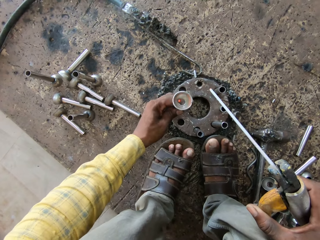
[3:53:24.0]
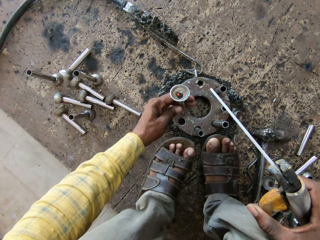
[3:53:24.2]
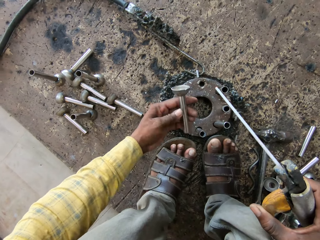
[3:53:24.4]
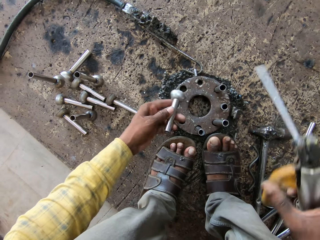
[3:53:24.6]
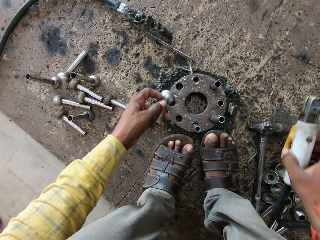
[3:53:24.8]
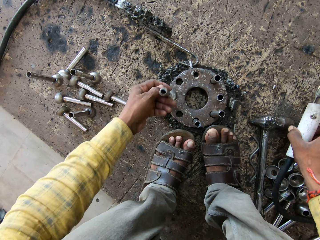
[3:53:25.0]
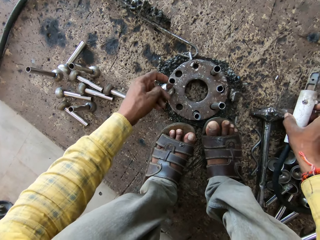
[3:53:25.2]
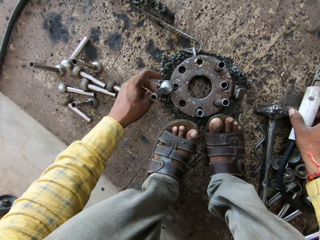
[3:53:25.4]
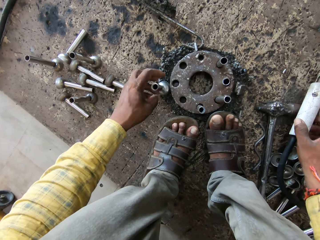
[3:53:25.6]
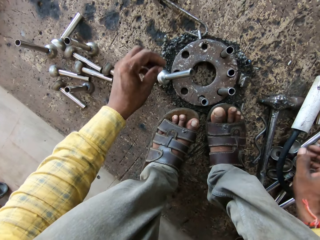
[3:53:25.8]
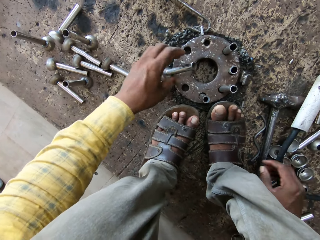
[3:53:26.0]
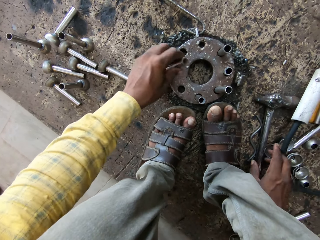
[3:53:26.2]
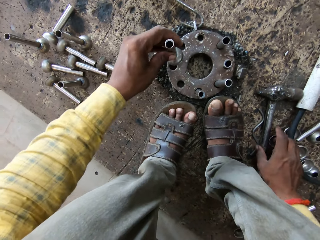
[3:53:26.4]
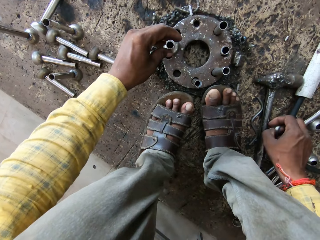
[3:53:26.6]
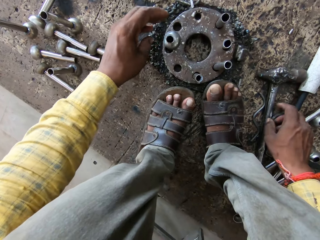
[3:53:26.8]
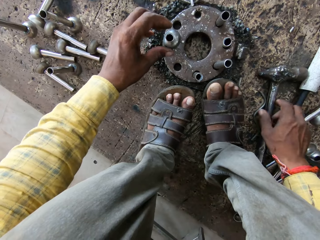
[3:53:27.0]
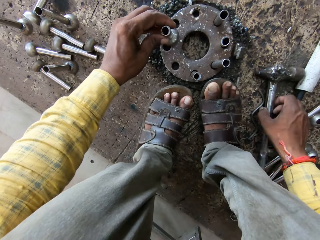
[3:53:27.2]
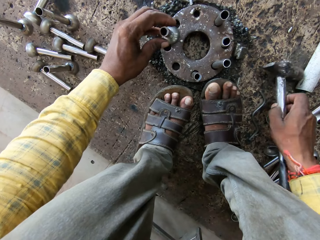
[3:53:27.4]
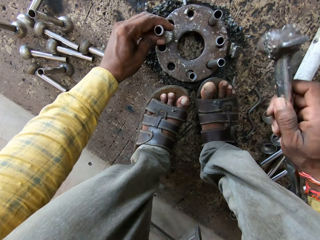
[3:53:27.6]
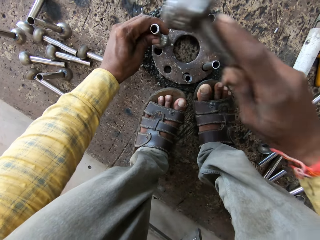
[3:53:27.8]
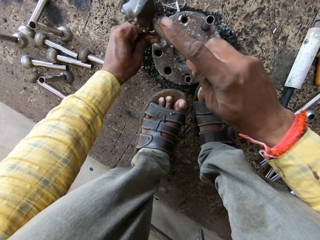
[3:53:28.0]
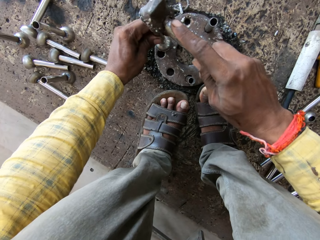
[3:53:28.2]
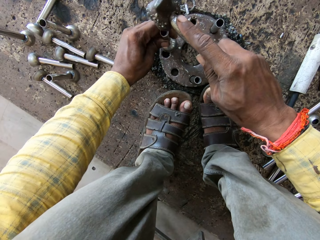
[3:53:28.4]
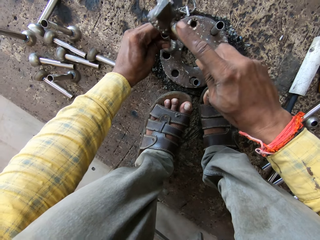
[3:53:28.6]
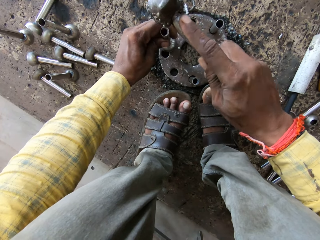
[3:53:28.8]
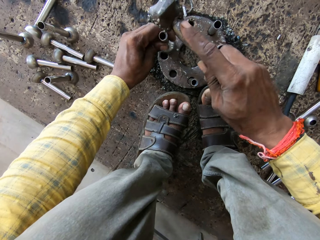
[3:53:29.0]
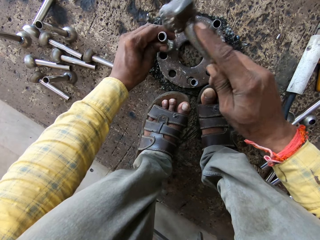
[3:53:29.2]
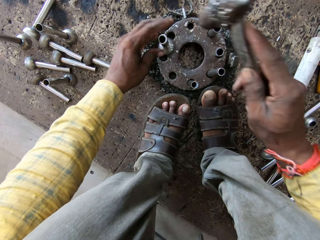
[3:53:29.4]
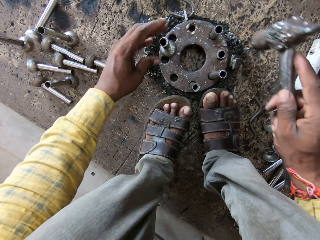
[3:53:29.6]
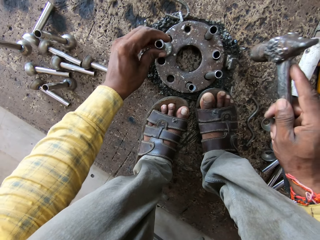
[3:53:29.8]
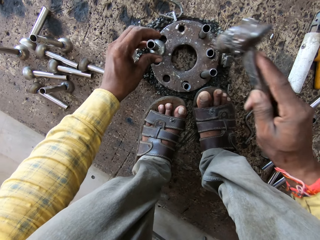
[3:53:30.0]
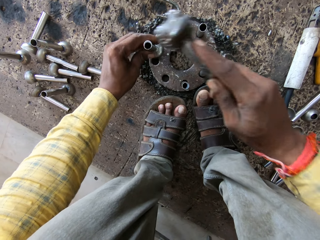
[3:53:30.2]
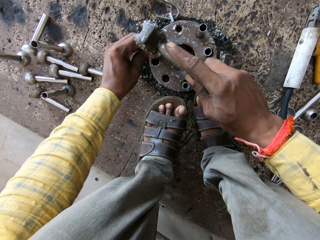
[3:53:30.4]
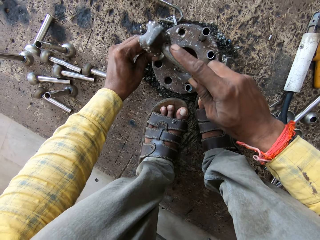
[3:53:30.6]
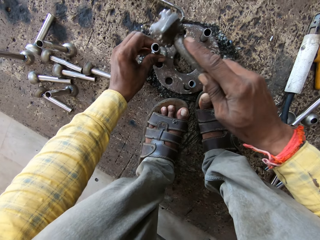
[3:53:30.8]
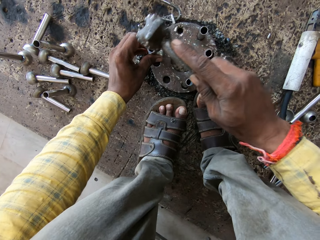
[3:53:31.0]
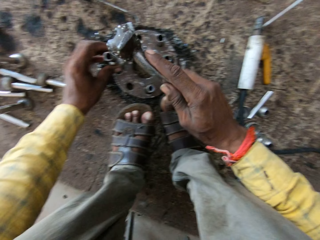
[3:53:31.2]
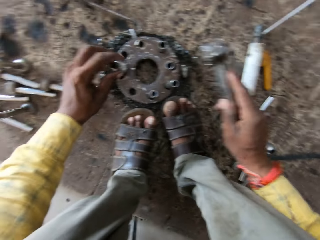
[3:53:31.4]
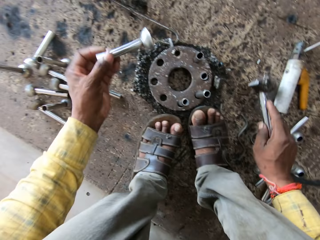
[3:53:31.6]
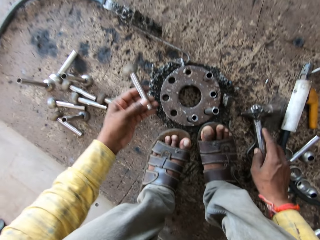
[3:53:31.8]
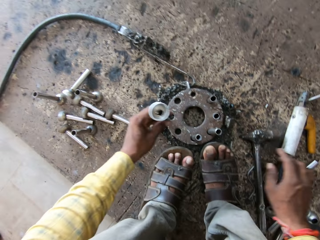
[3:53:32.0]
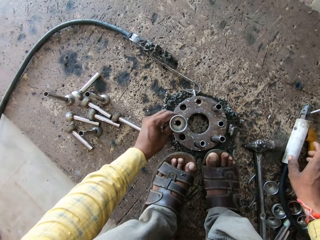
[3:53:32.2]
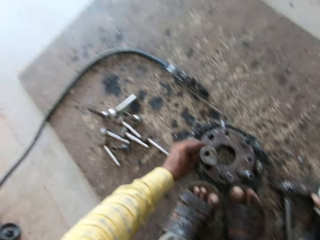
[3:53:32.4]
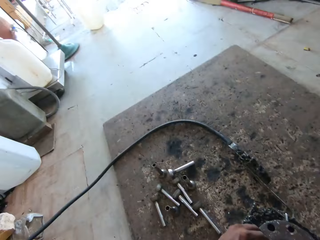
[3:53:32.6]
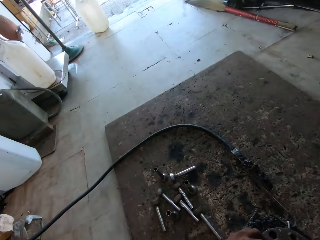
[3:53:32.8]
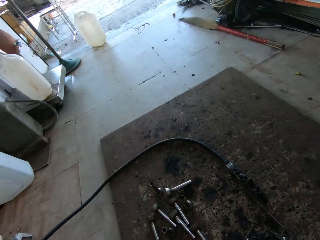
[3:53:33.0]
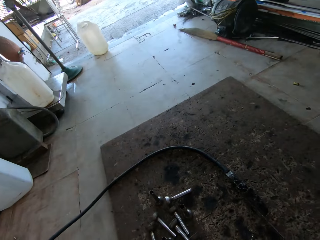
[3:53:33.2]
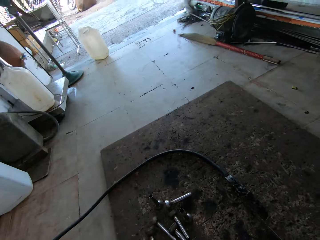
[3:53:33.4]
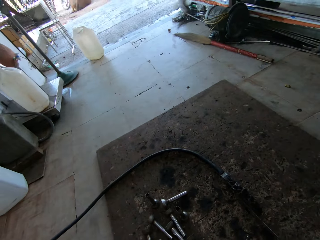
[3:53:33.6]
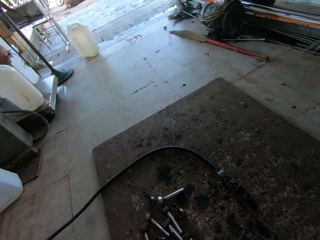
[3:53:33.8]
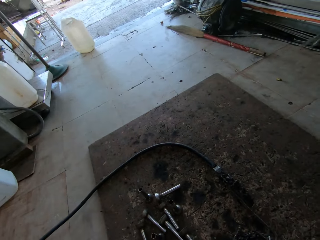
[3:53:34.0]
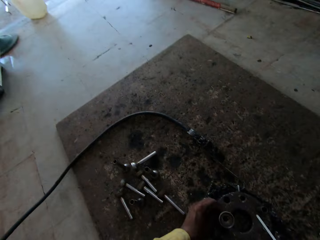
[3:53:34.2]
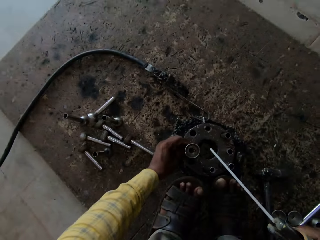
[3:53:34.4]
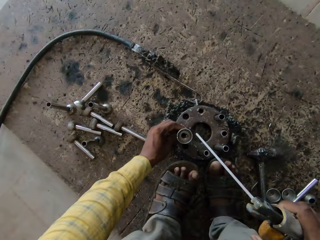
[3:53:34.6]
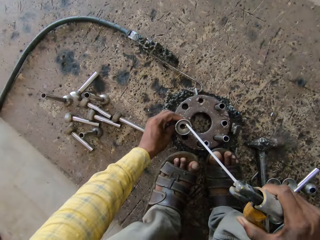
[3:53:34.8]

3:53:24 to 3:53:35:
The camera wearer pulls up the long circular shaped metal rod on the small bowl shaped metal from the welding surface. They look at the long circular shaped metal rod on the small bowl shaped metal. They place the small bowl shaped metal on the long circular shaped metal rod on something. They place the arc welding machine on the floor. They pick up the long circular shaped metal rod on the small bowl shaped metal. They place the long circular shaped metal rod on the small bowl shaped metal on something. They pick up a small bowl shaped metal. They drop down the small bowl shaped metal. They pick up a cross peen hammer. They hit the long circular shaped metal rod on the small bowl shaped metal. They hit the long circular shaped metal rod on the small bowl shaped metal again. They turn the long circular shaped metal rod on the small bowl shaped metal. They place the cross peen hammer on the floor. They pick up the arc welding machine. They look left and converse.

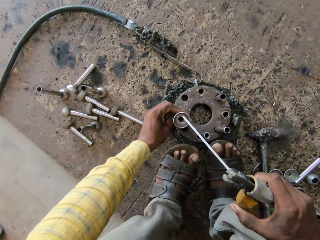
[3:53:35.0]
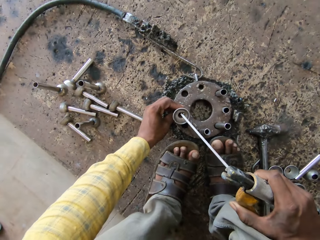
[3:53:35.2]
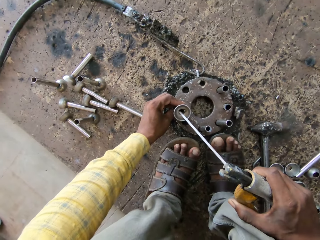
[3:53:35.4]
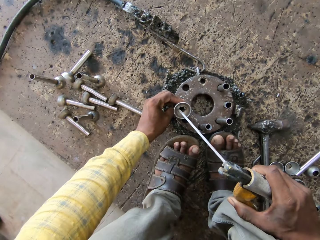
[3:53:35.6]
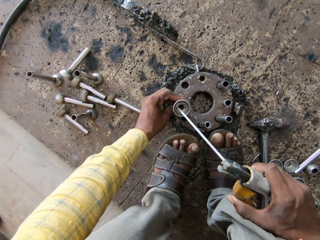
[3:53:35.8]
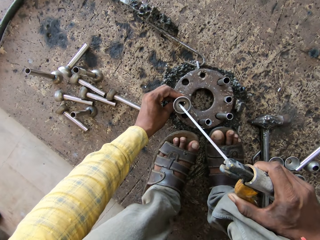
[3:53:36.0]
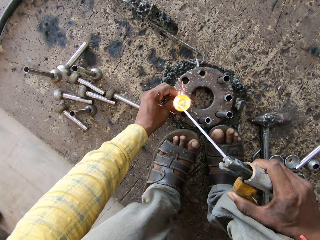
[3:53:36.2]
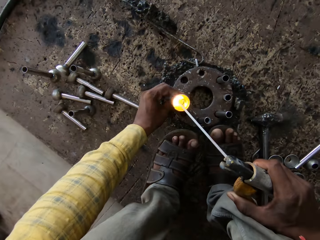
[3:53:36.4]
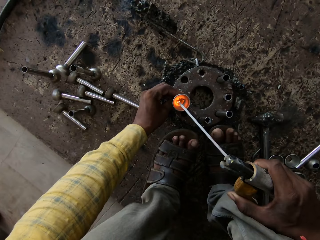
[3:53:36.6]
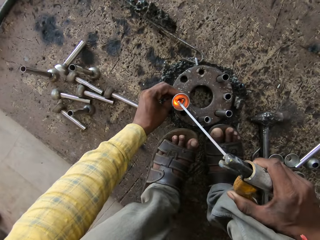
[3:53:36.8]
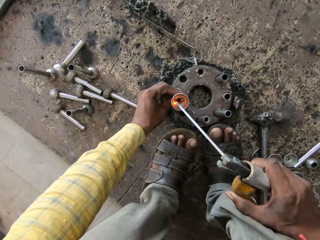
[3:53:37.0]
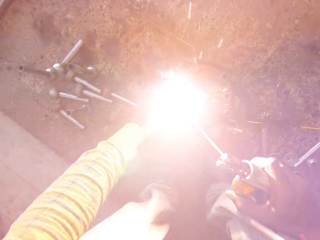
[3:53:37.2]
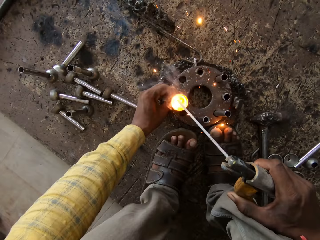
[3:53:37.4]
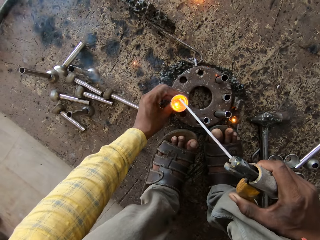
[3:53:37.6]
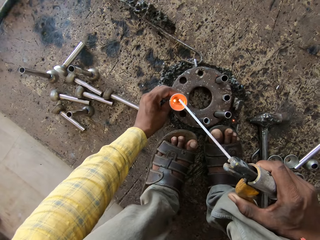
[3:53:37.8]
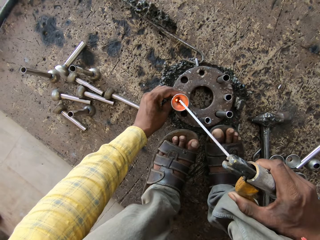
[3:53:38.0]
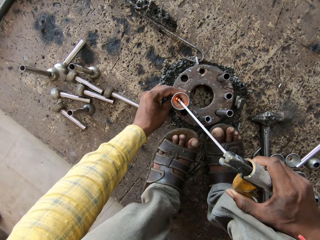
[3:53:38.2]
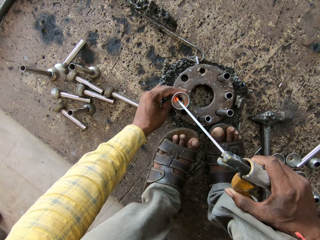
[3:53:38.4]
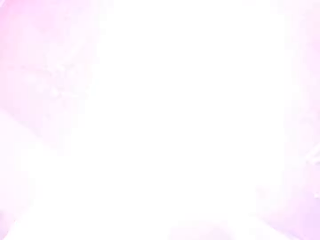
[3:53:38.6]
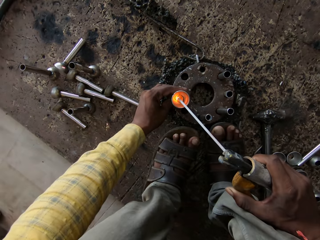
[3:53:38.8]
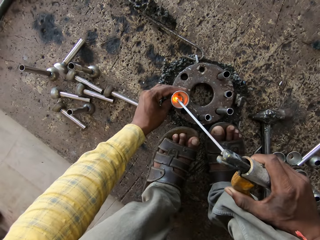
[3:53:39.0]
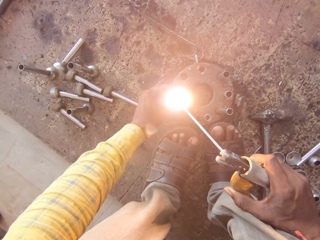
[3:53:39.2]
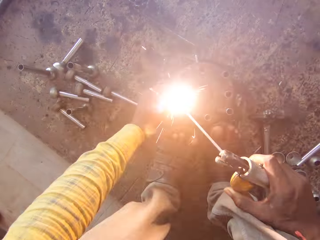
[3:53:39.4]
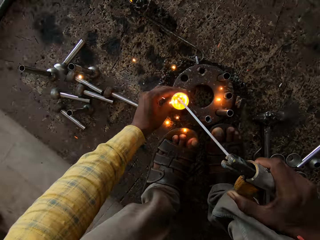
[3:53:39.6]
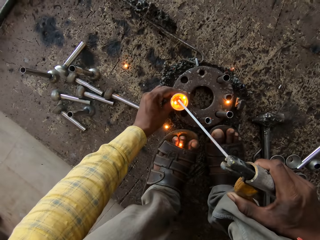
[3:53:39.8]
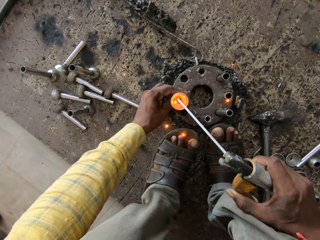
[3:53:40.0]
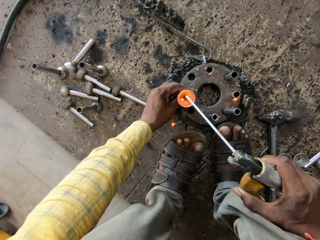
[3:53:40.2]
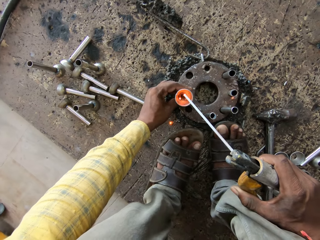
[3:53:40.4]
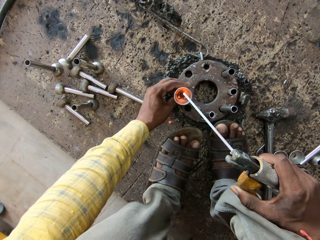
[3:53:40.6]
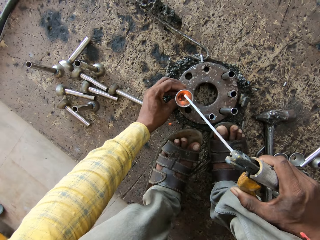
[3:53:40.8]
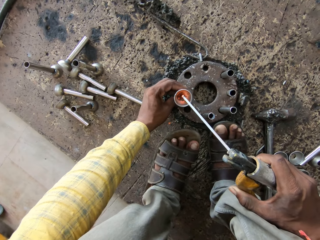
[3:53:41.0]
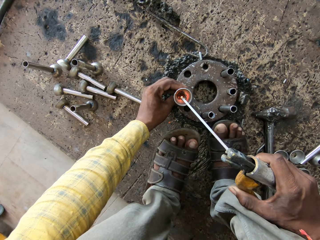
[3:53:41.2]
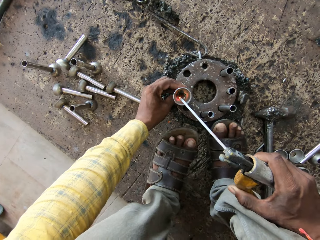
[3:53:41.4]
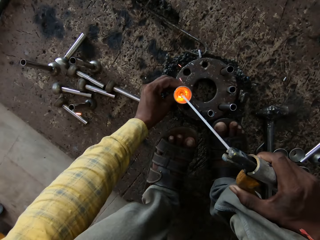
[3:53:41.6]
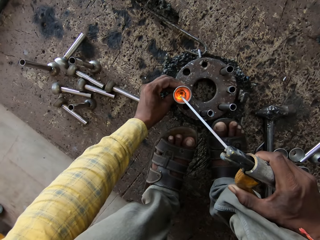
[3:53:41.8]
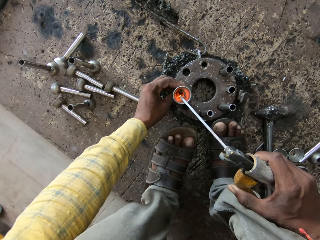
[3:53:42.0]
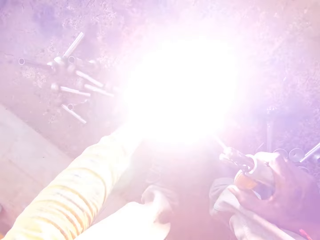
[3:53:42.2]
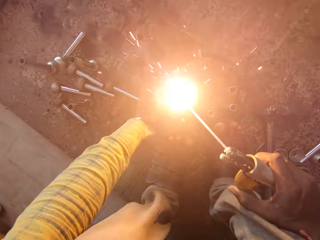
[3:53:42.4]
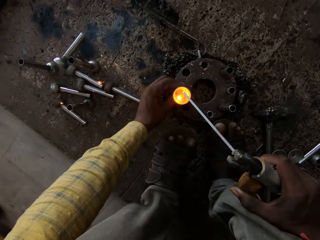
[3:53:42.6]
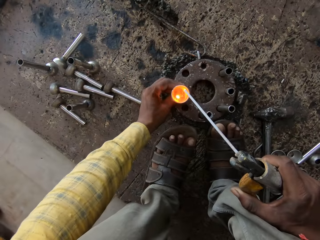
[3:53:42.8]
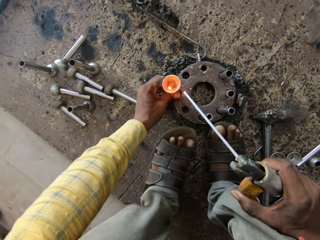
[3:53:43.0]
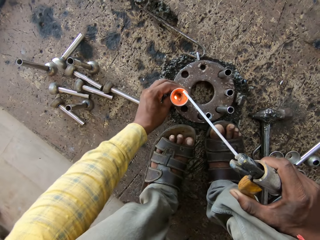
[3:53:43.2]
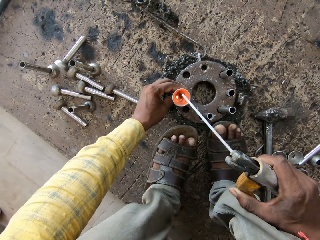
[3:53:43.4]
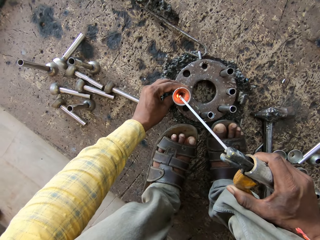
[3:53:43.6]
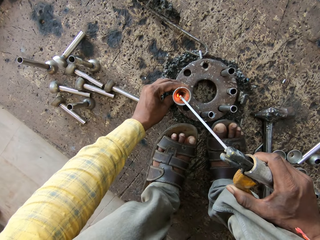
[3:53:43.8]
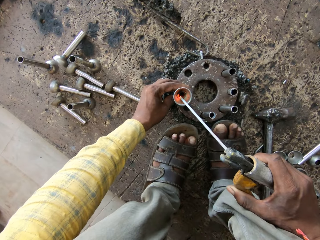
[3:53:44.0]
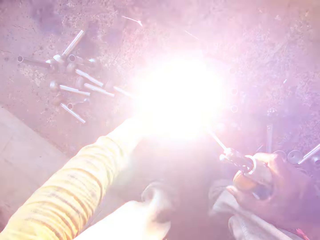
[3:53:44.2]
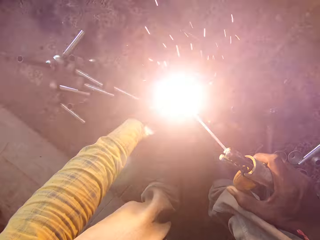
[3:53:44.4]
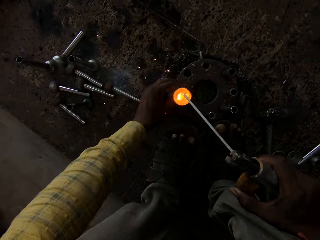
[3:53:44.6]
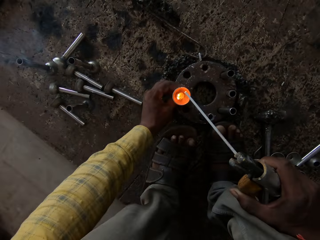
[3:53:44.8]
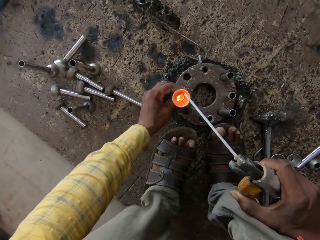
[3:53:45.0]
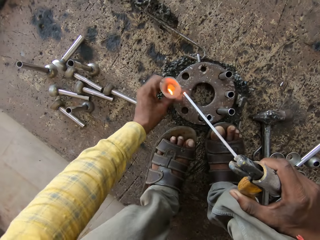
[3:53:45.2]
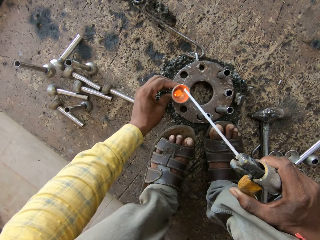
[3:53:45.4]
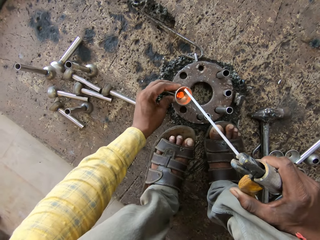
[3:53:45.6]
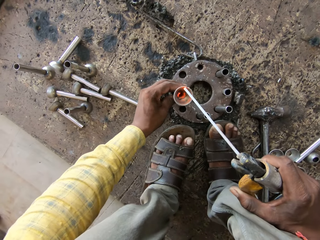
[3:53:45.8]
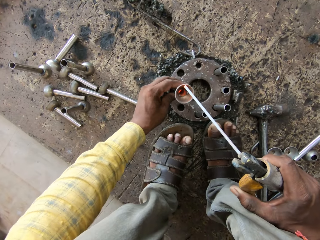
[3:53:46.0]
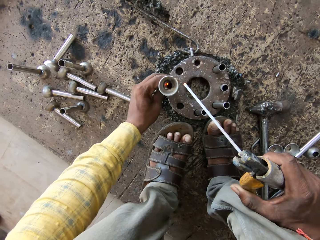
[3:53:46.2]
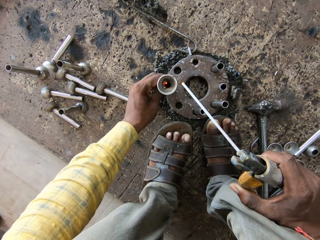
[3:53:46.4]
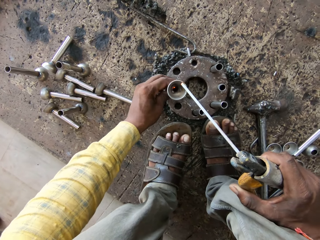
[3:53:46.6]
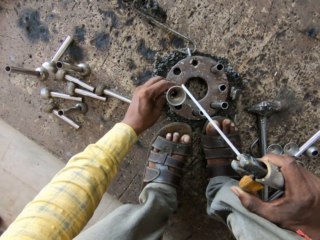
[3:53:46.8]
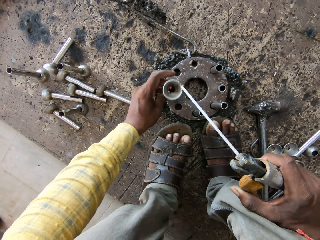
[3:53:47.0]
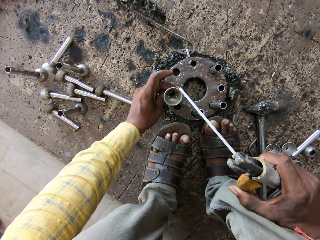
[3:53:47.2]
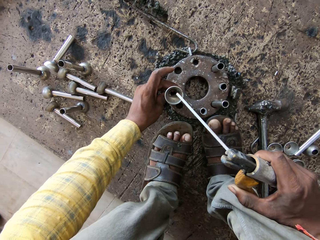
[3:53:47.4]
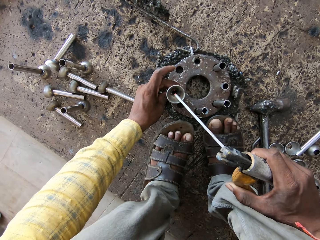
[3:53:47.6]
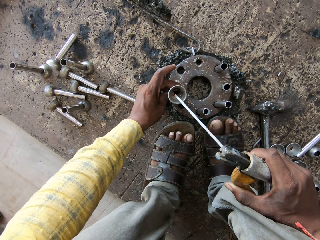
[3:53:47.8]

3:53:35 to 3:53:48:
The camera wearer looks around. They look at the long circular shaped metal rod on the small bowl shaped metal. A person converses with the camera wearer. The camera wearer welds the small bowl shaped metal on the long circular shaped metal rod. They weld it again. They turn the metal rod. They weld the small bowl shaped metal on the long circular shaped metal rod repeatedly. They turn the metal rod. They weld the small bowl shaped metal on the long circular shaped metal rod again. They pull up the long circular shaped metal rod on the small bowl shaped metal. They put the long circular shaped metal rod on the small bowl shaped metal in the hole of something. They turn the metal rod.
